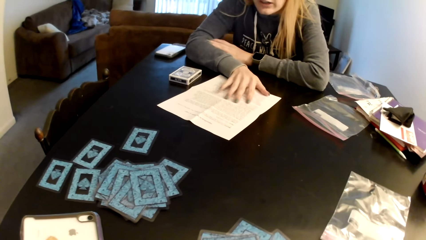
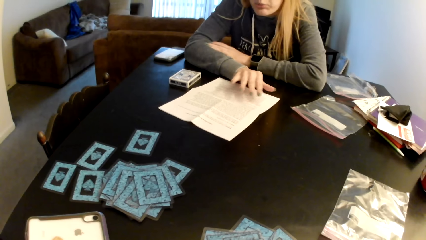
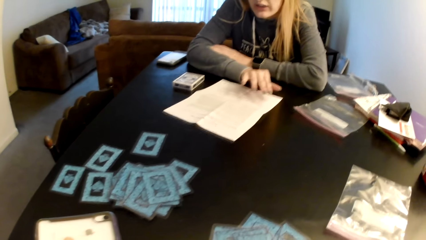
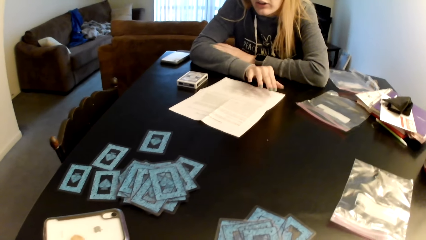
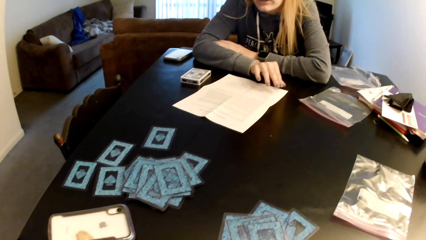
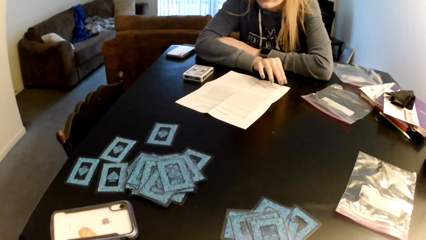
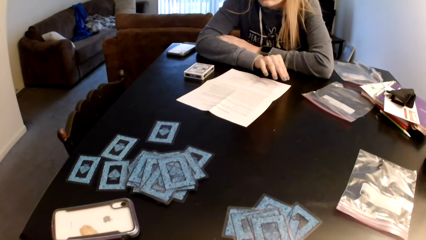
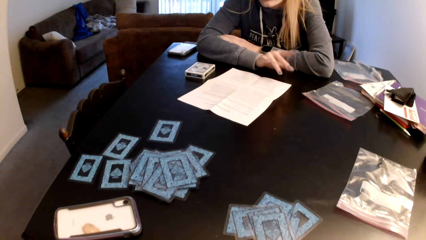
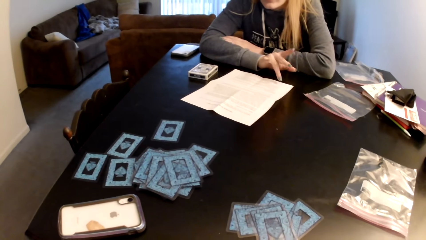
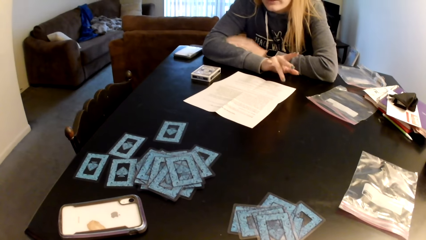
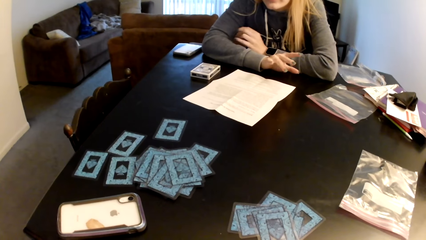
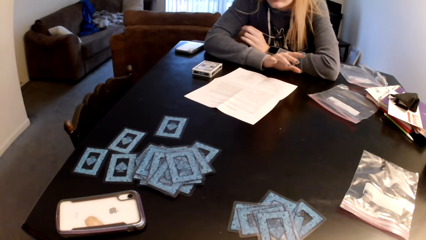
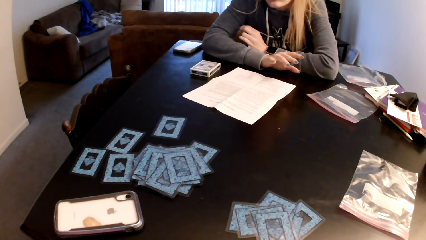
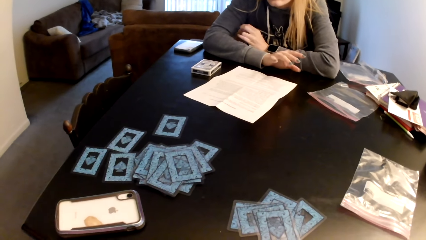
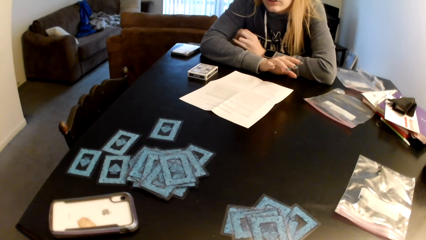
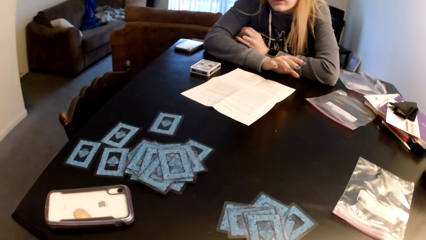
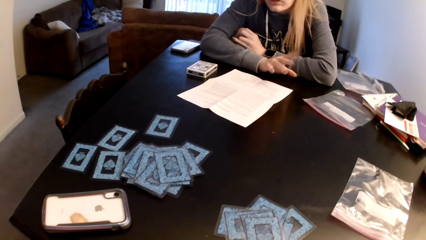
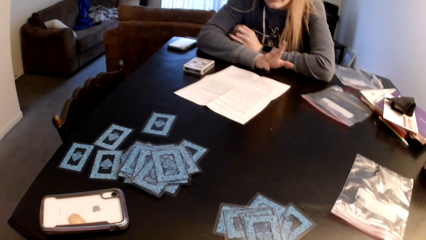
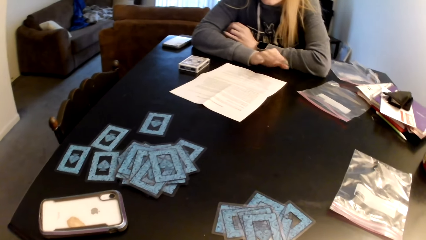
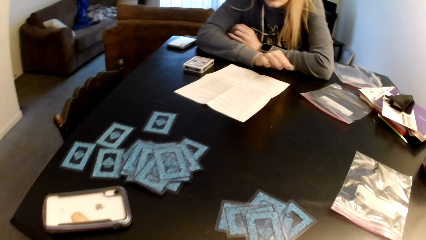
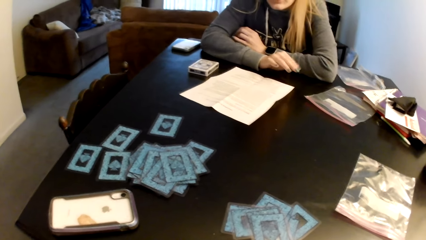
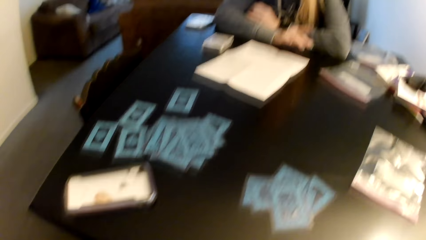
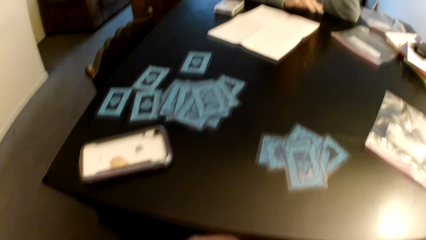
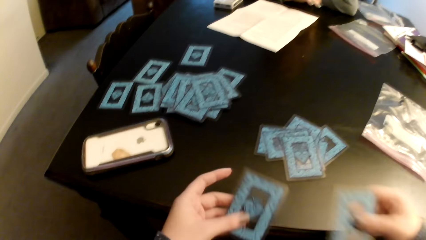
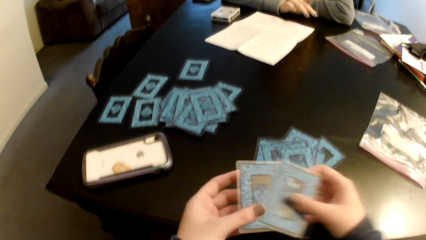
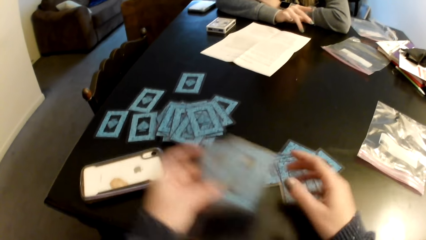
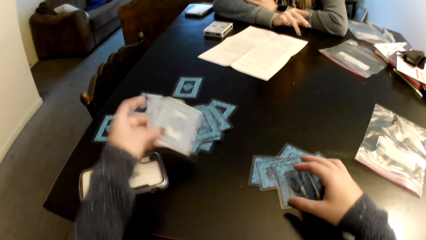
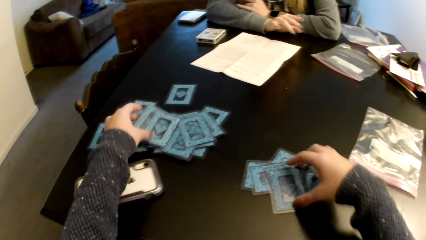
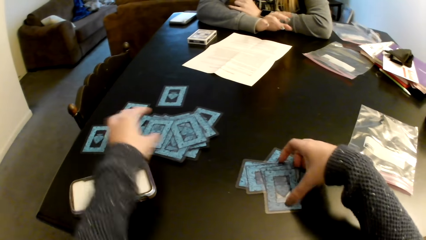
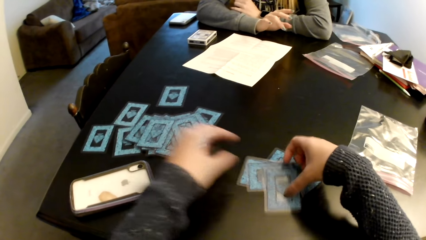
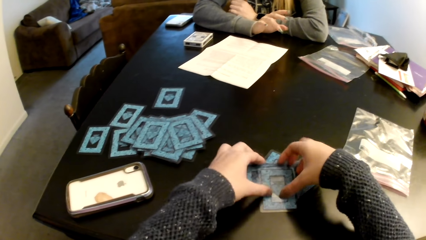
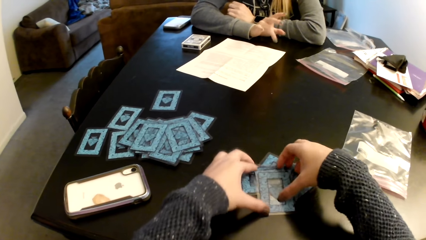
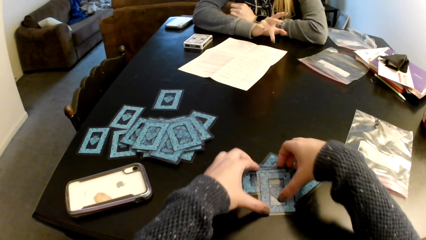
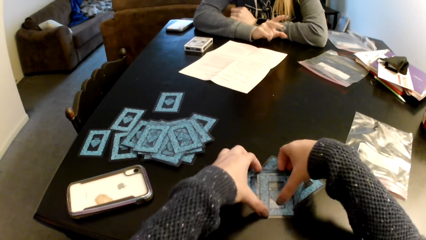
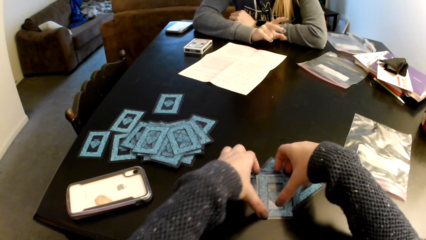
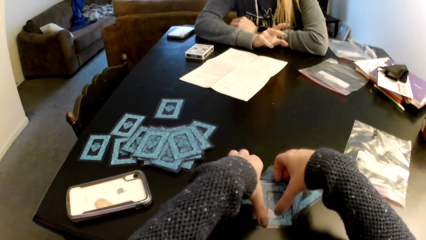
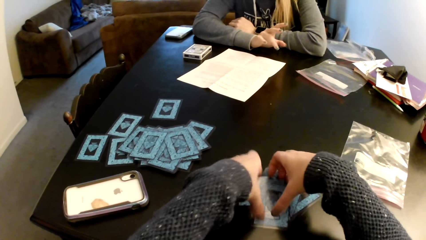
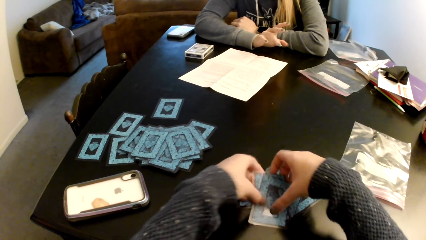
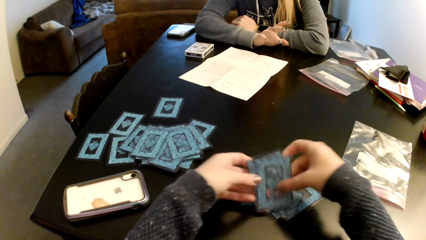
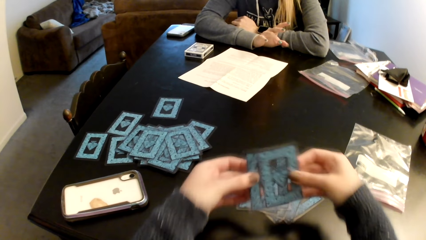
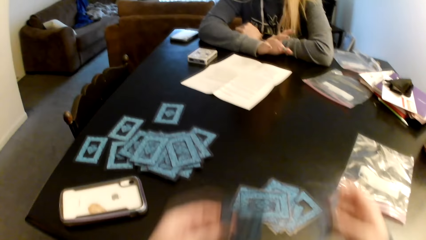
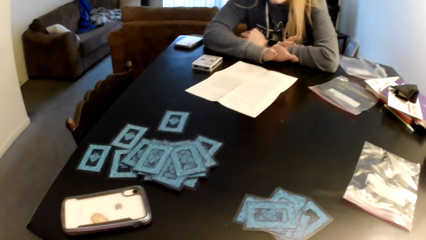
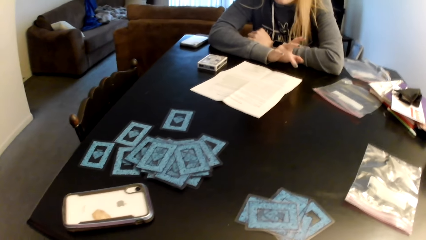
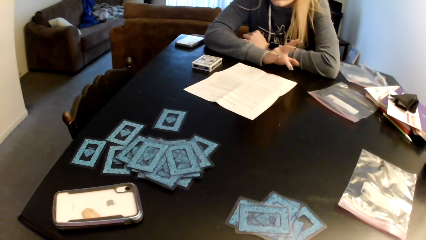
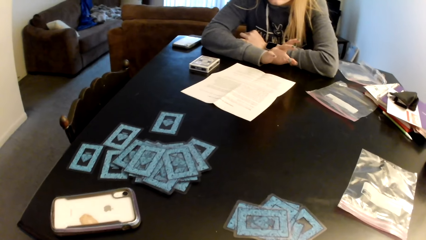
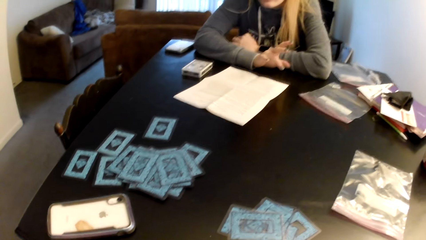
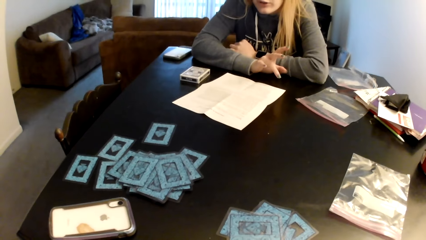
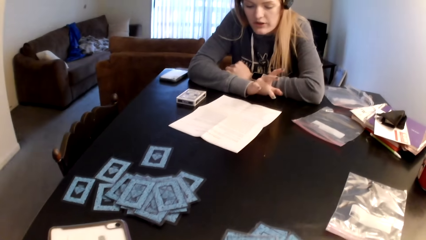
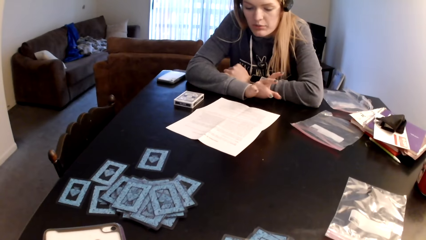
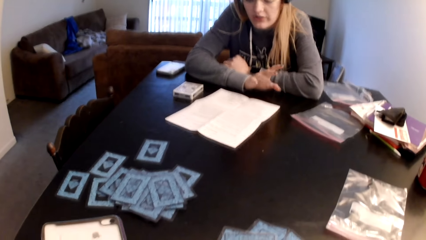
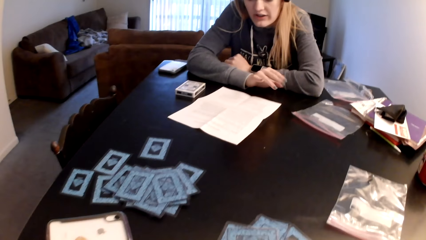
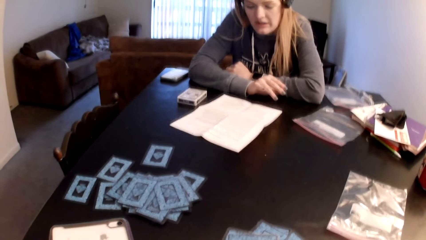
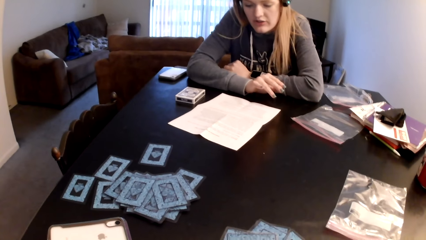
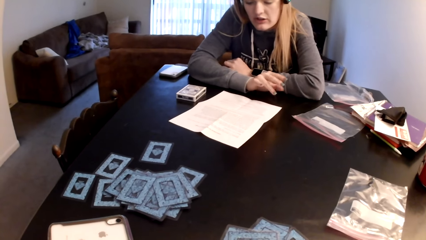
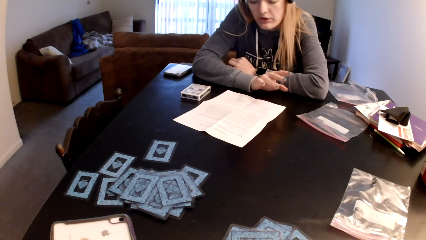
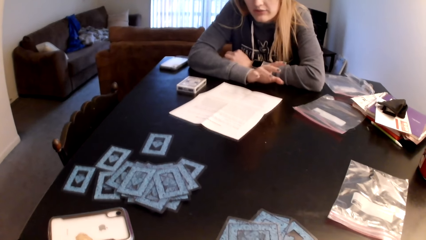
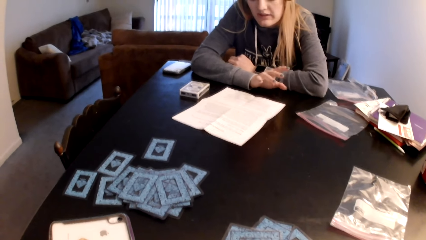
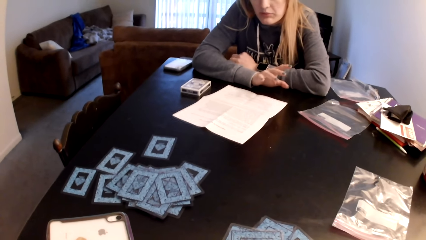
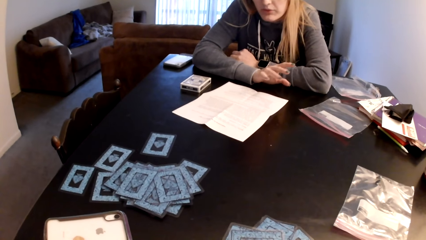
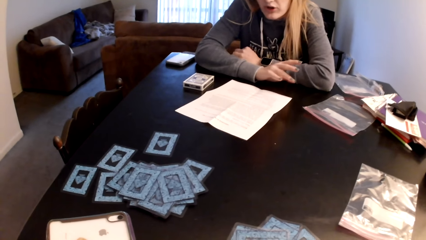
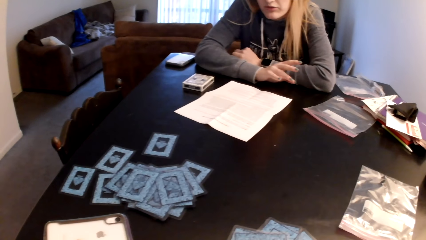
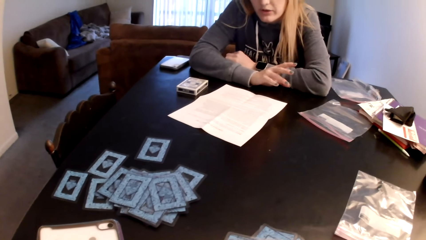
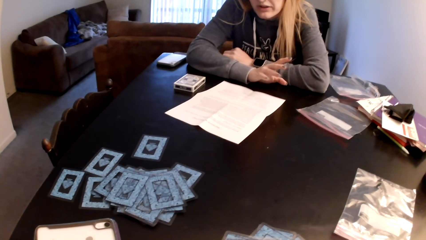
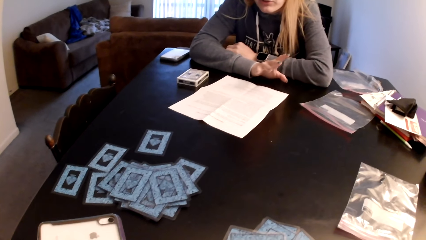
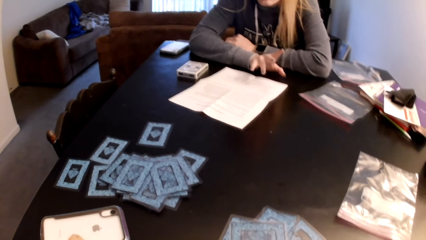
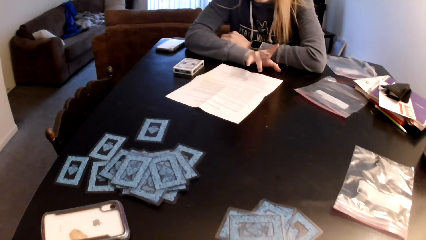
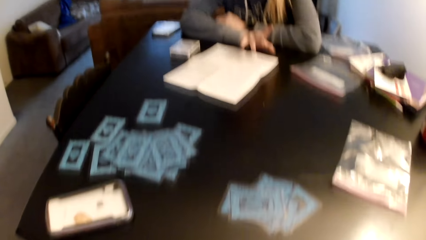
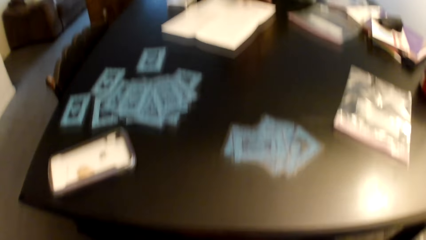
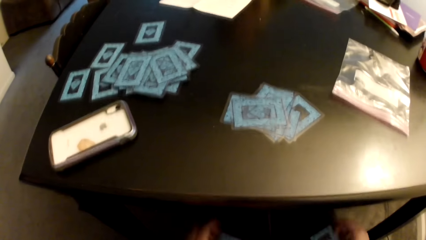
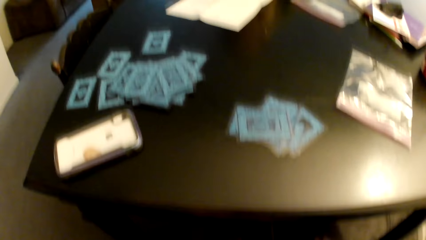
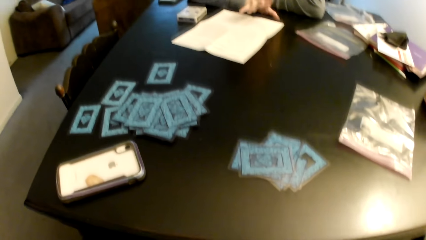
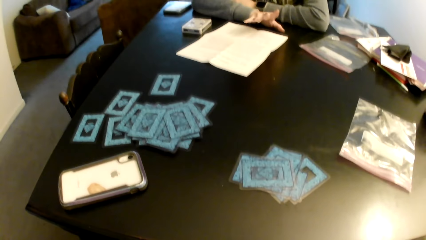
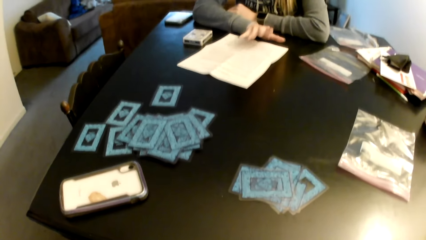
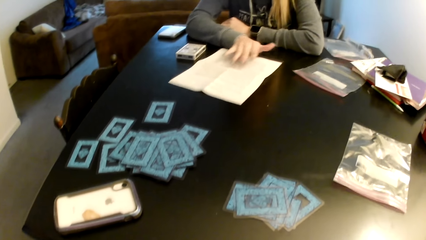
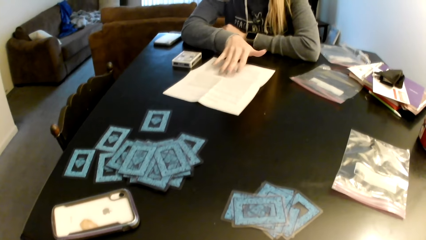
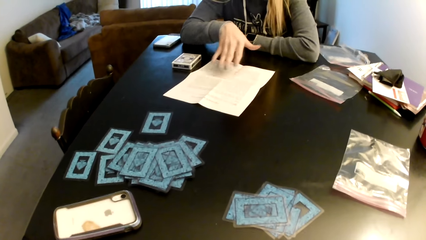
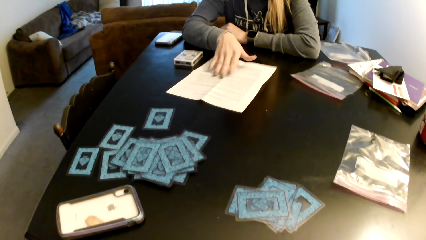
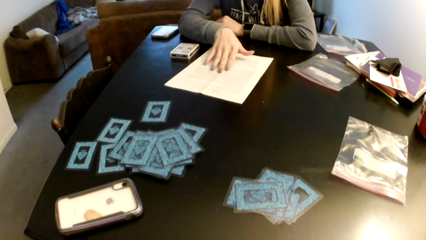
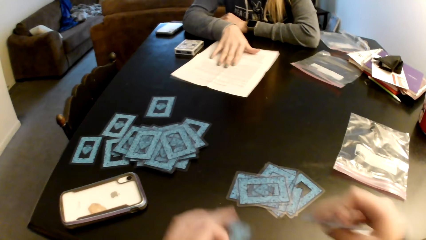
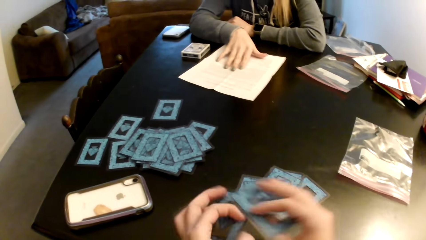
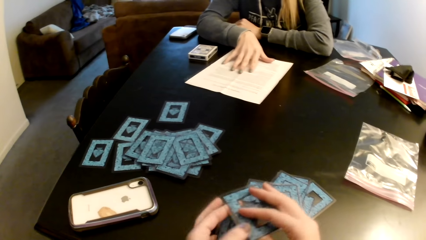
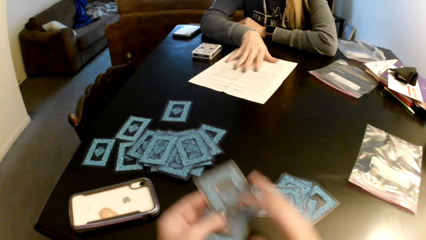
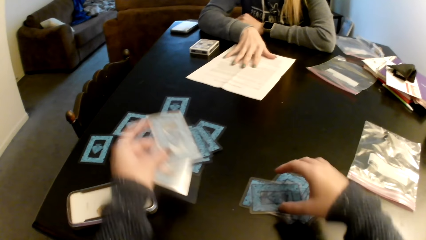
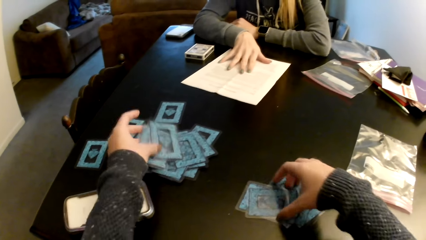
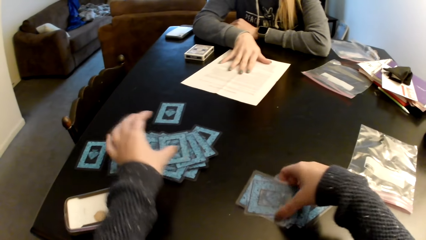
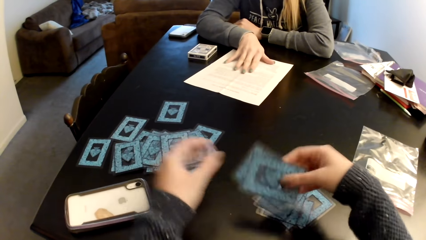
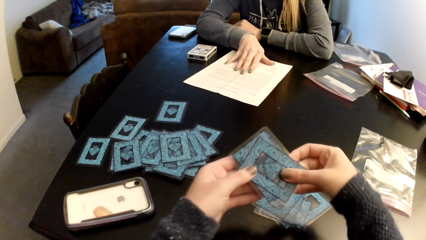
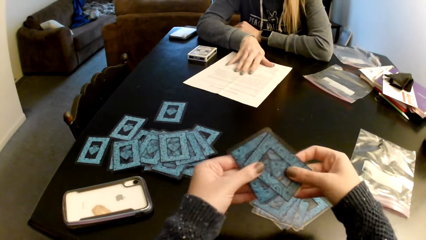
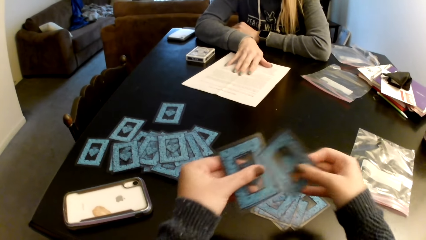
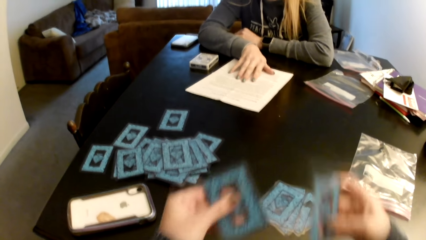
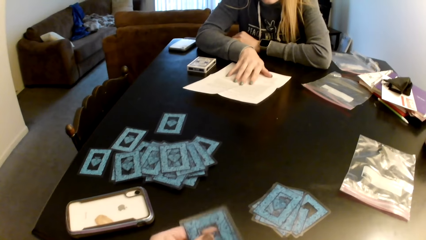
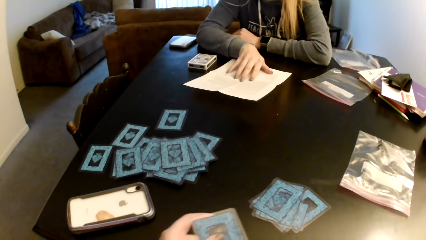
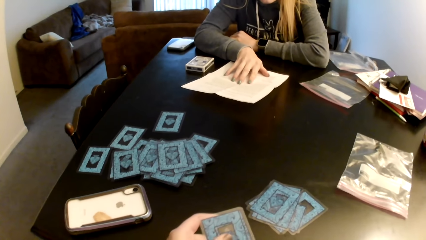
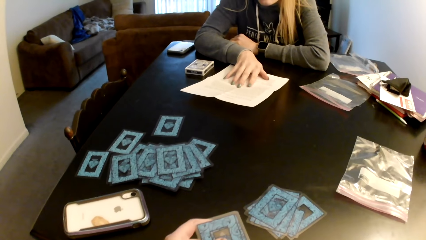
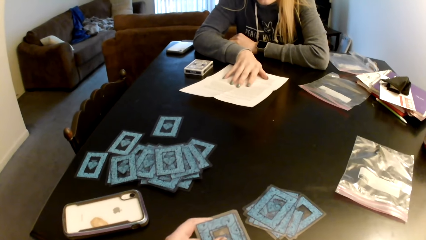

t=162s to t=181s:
A woman moves a piece of paper on a table. The woman pulls her hand off the paper. The woman interacts with the camera wearer. The camera wearer holds the cards with both hands. They switch the card to the other hand. They put down the cards on the table. They pick up the cards. They pick up the cards from the table with both hands. The woman moves her fingers. The woman moves the piece of paper on the table. The woman holds the paper. The camera wearer switches the card to the other hand. They put down the cards on the table. They pick up the cards from the table. They switch the card to the other hand. They hold the card.
